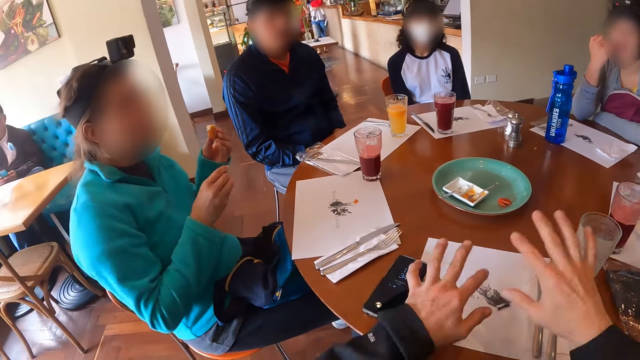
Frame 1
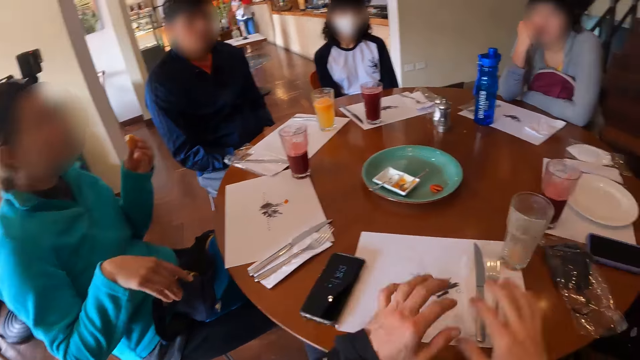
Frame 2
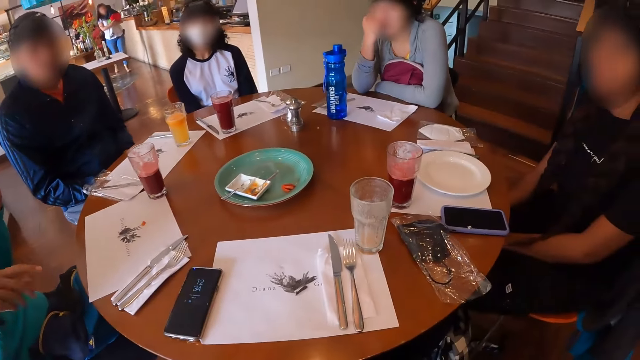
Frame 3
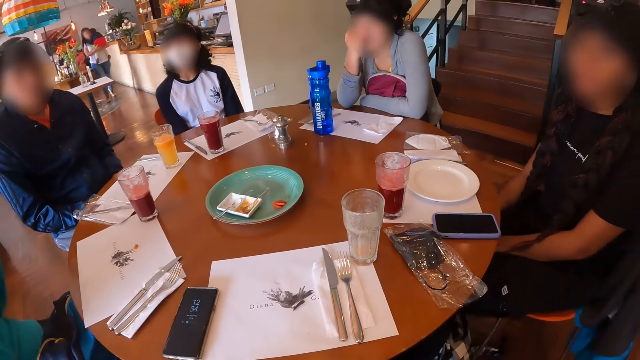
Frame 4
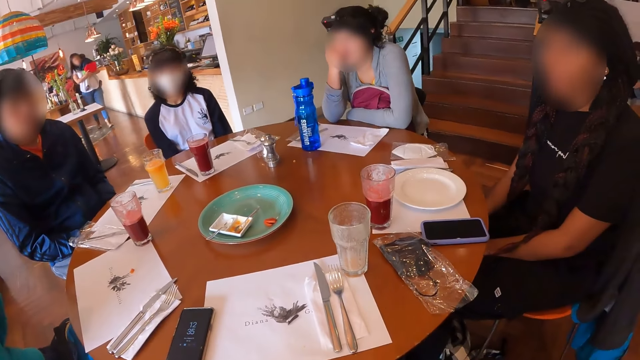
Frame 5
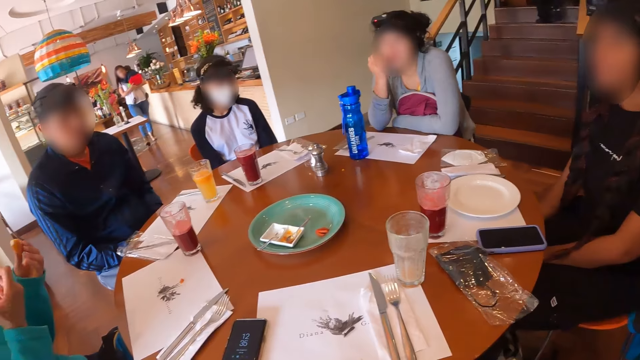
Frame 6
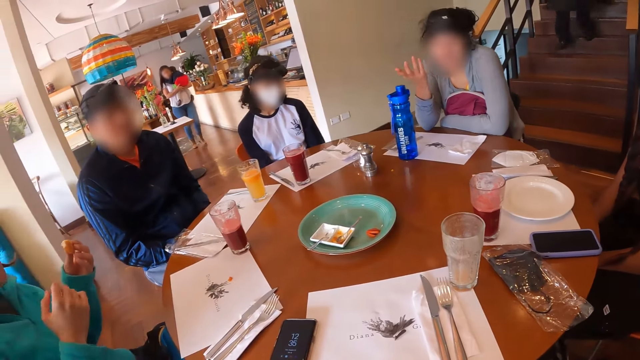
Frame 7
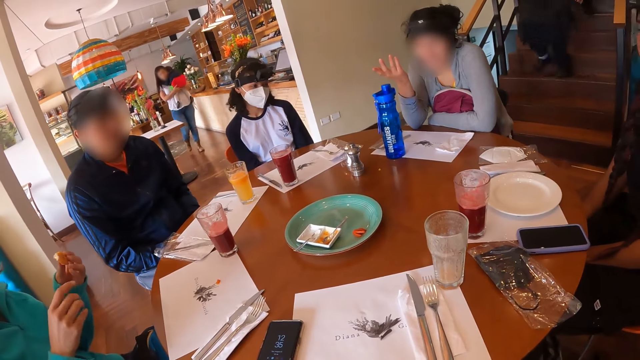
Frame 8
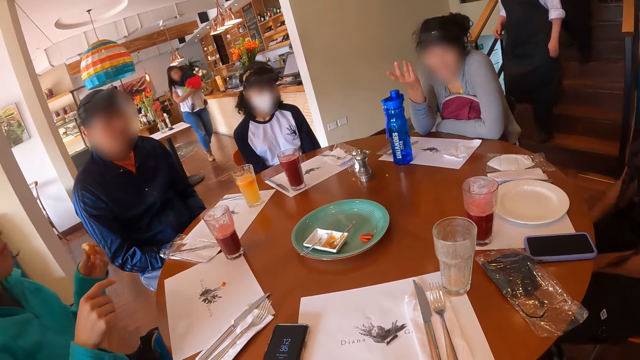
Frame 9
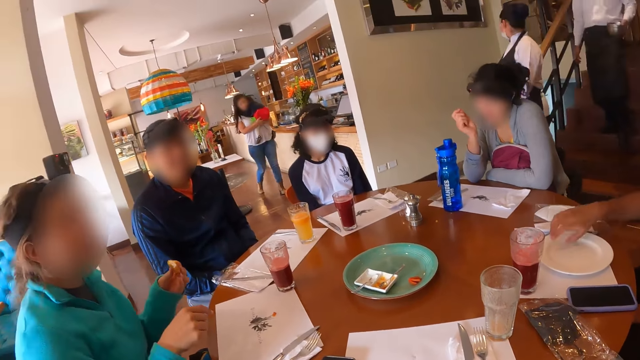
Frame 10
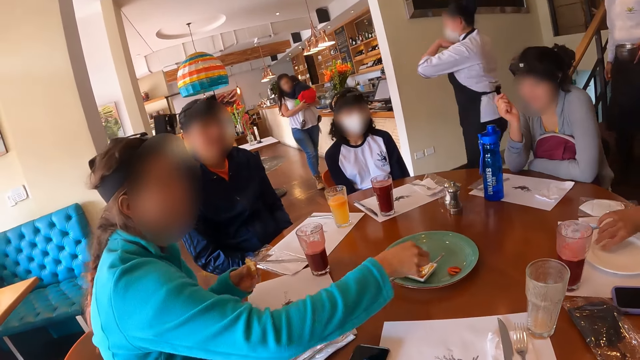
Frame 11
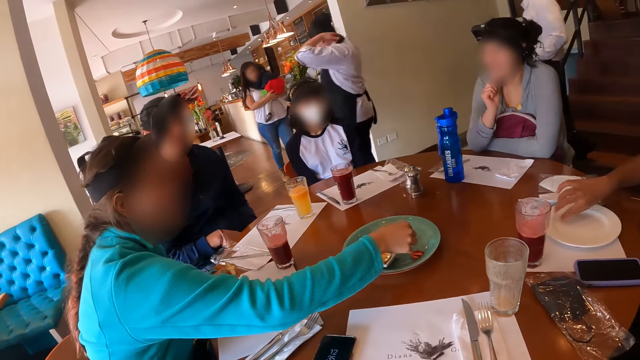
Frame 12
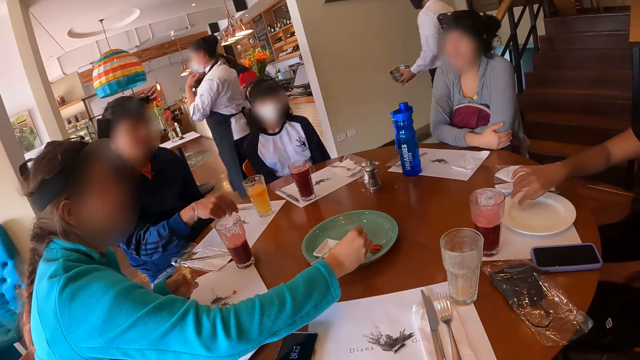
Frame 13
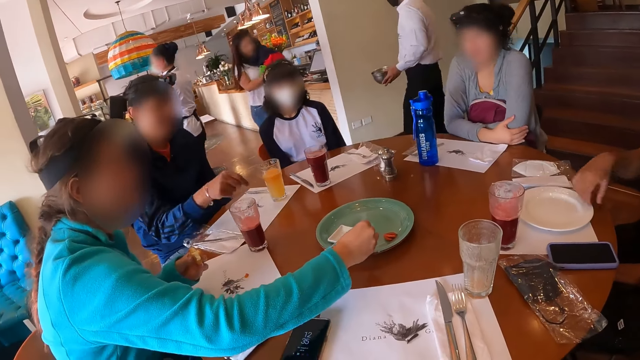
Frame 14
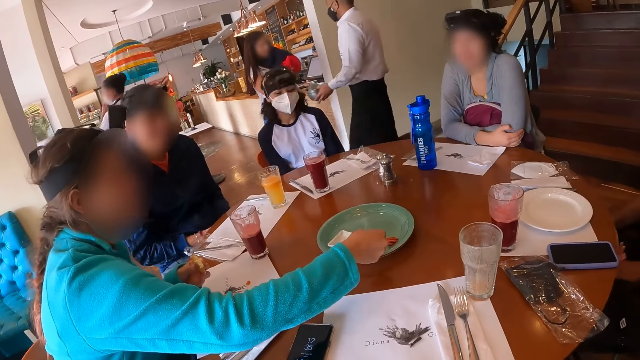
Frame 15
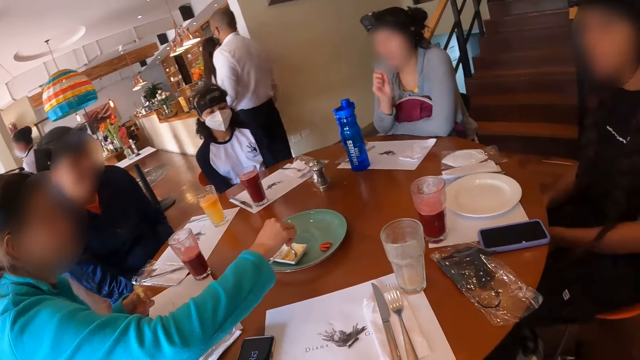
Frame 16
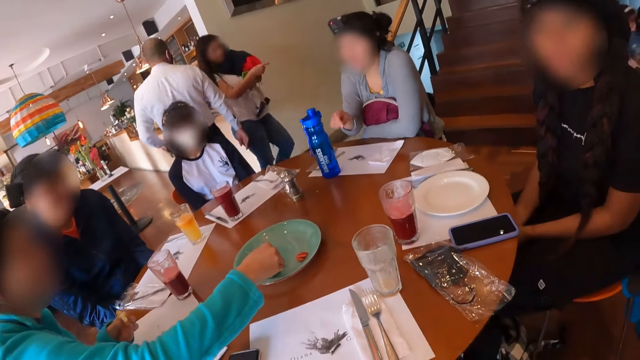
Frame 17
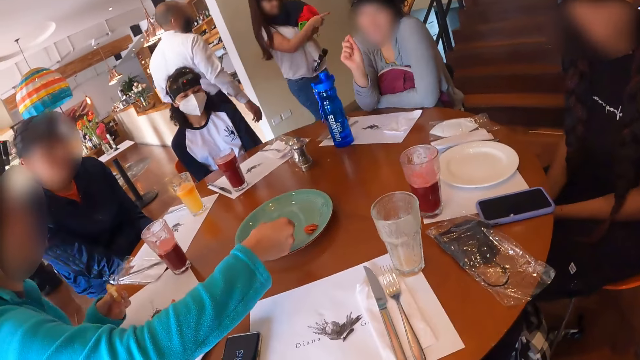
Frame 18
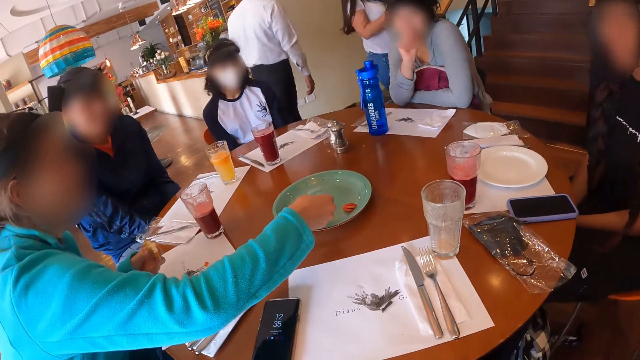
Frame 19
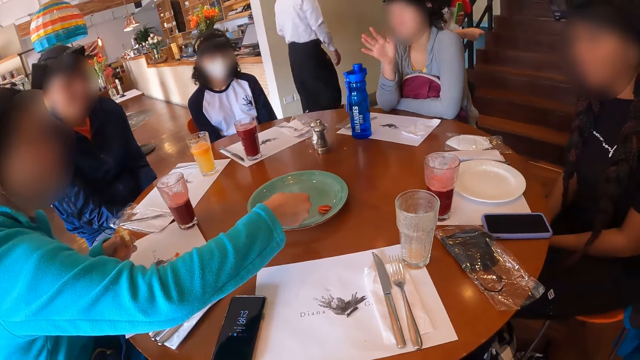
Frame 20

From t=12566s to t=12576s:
The camera wearer gestures with both hands. They look around in the restaurant. A person nods their head. Another person gestures with a hand. The first person clicks on a plate. A woman picks up a spoon. The woman dips the cheeseball in the cream with her right hand. She scoops honey.

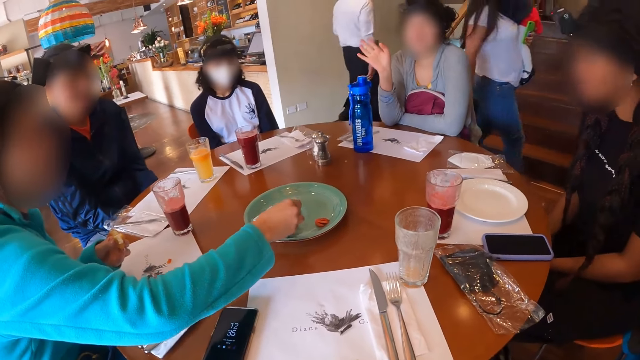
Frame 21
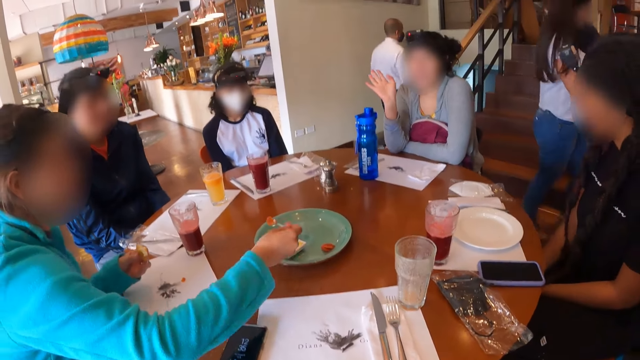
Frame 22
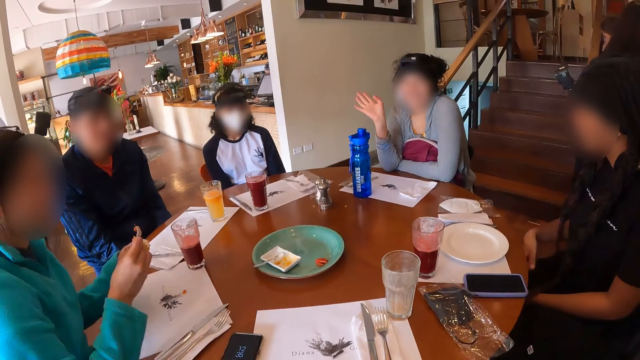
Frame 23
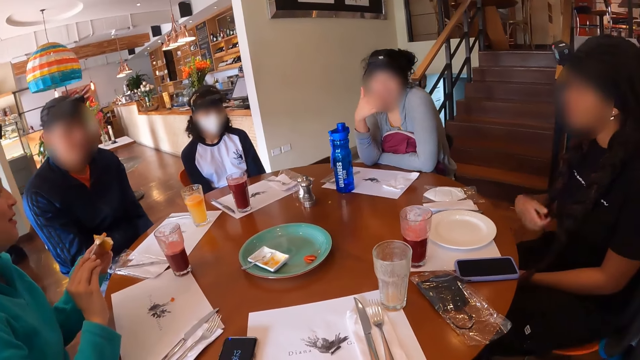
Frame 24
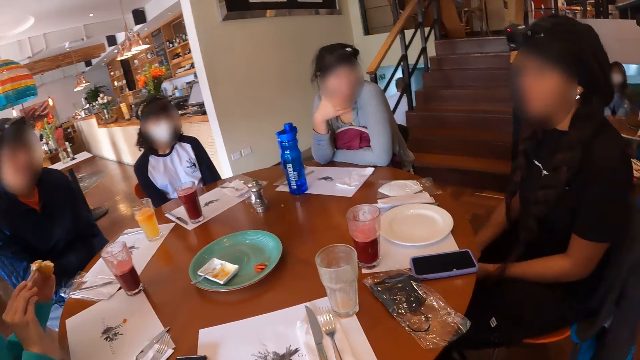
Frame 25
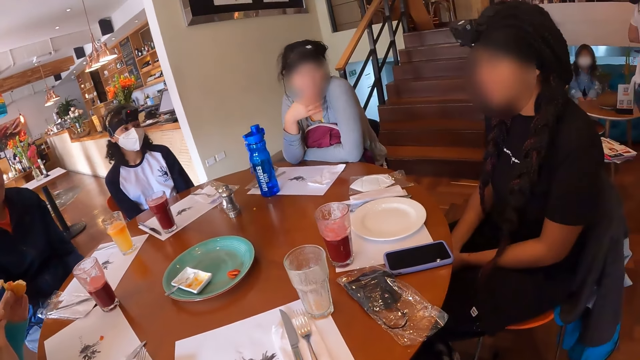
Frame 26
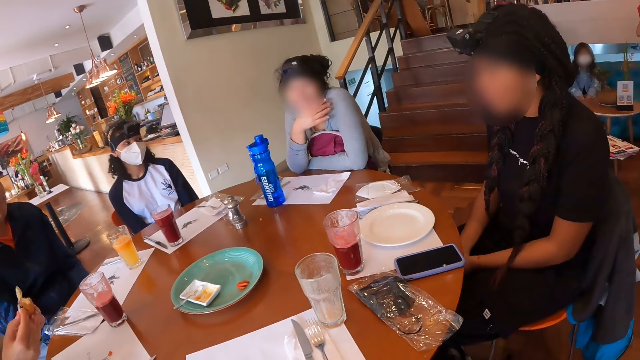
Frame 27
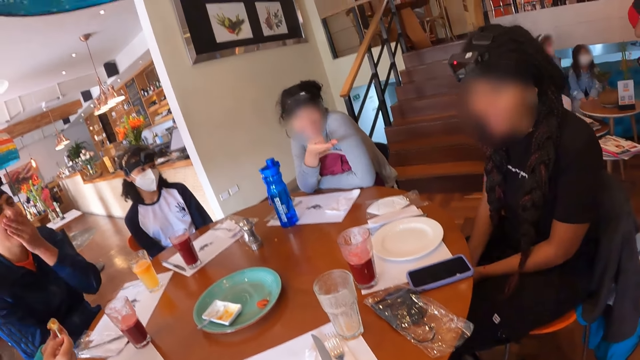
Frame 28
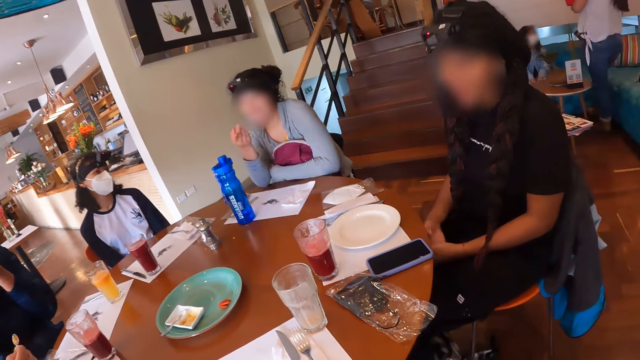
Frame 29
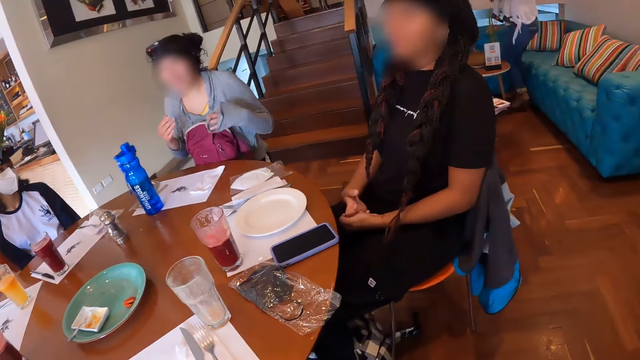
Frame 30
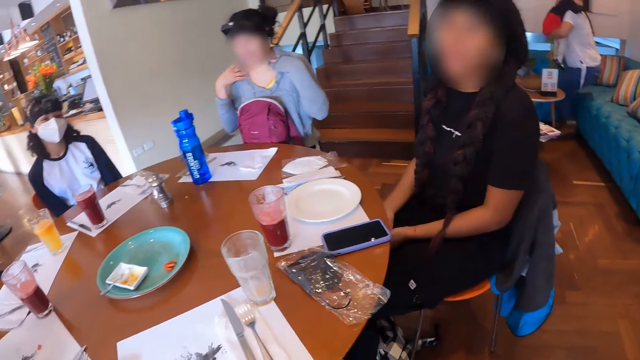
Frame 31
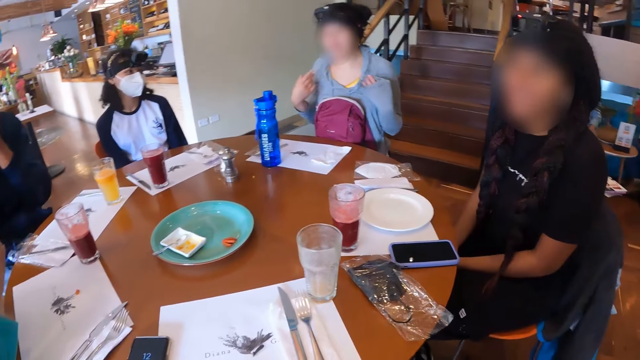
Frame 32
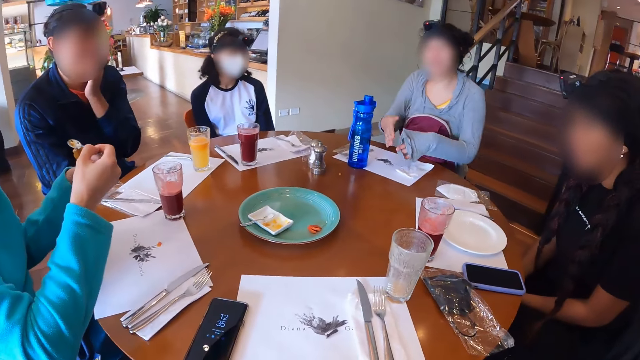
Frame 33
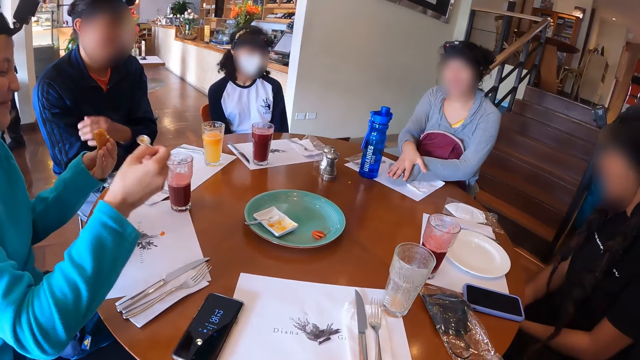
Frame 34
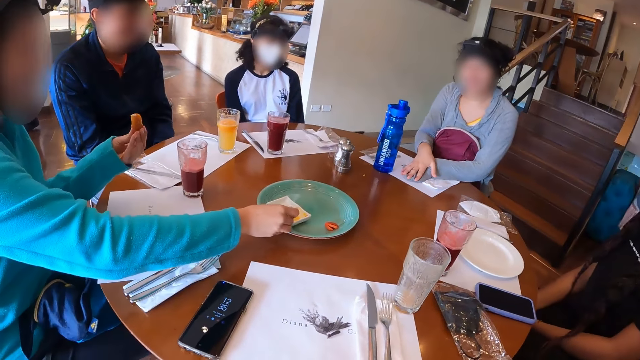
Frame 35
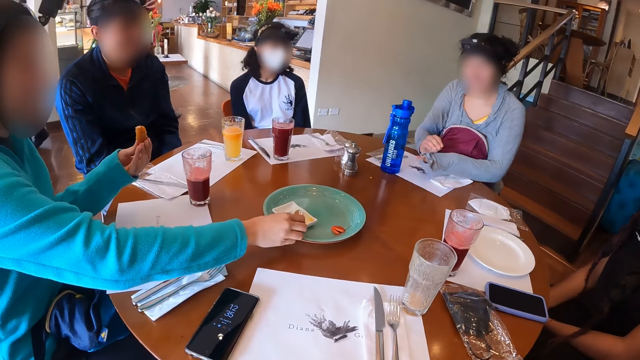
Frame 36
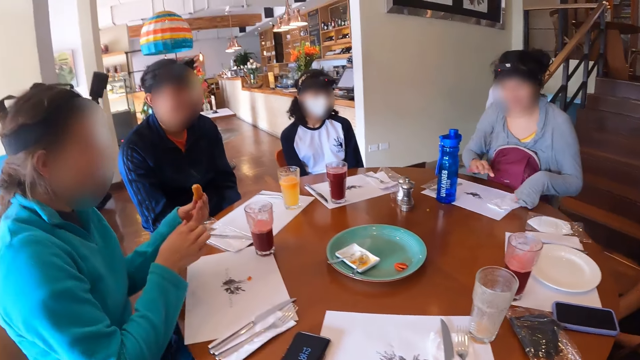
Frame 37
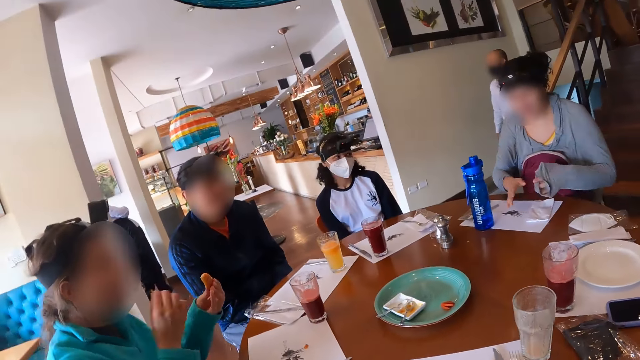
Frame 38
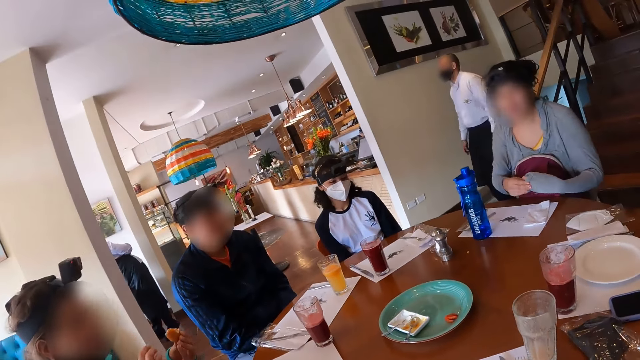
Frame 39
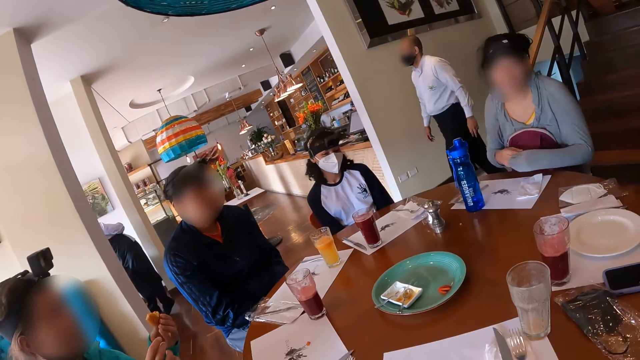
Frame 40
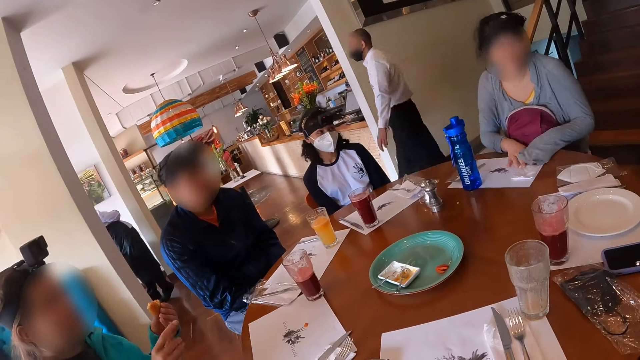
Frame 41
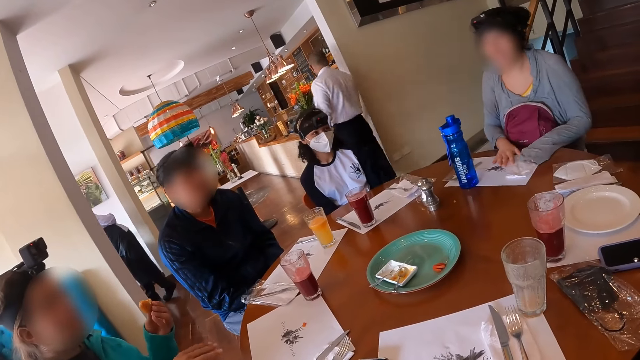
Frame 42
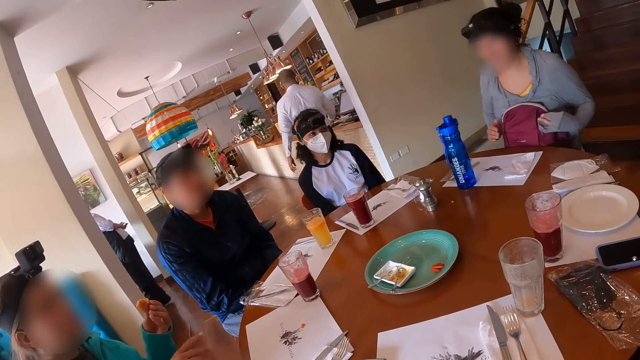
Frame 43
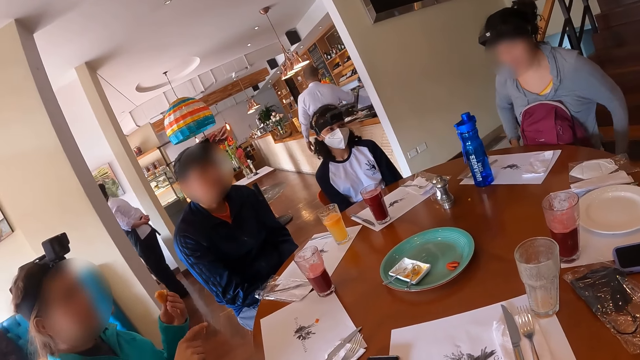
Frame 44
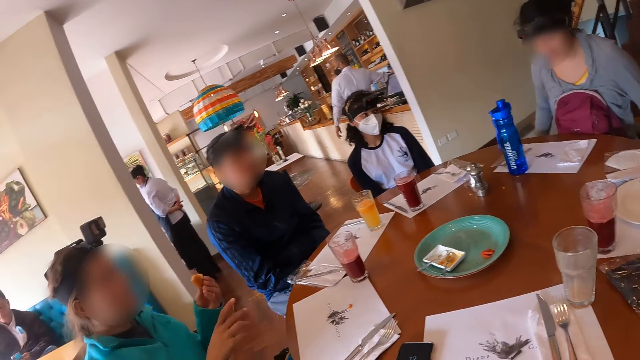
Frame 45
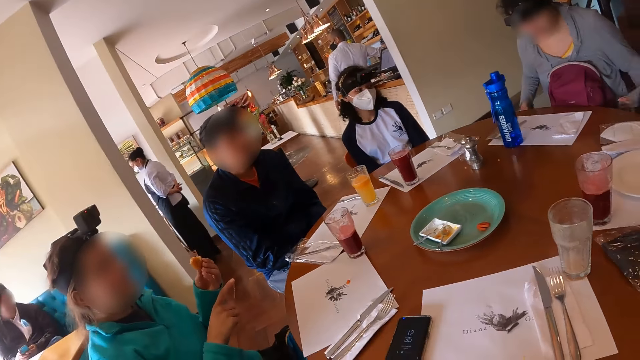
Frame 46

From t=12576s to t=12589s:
A woman applies honey on the snack piece. A person gestures with a hand. Another person covers their mouth with a hand. A third person adjusts a sweater. The woman pours the cream on the cheeseball with a spoon in her right hand. The second person adjusts their hand. The woman drops the spoon in the plate with her right hand. She wipes her hand and licks her fingers. The third person adjusts a sleeve and adjusts a serviette. The woman gestures with the right hand.
